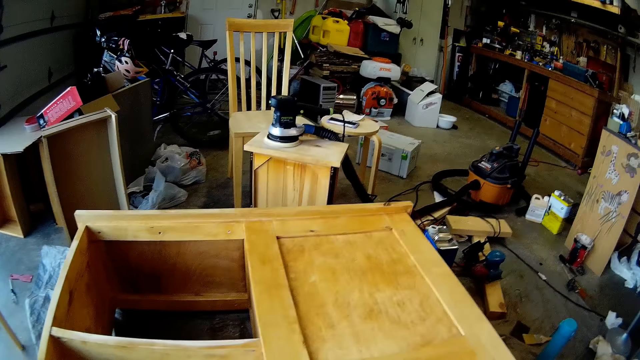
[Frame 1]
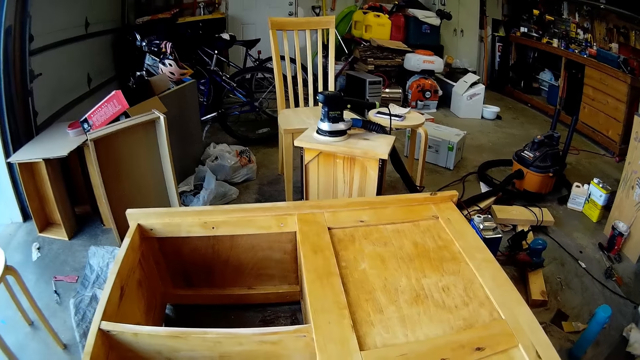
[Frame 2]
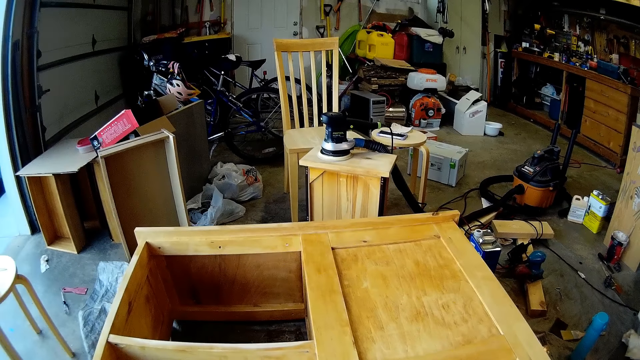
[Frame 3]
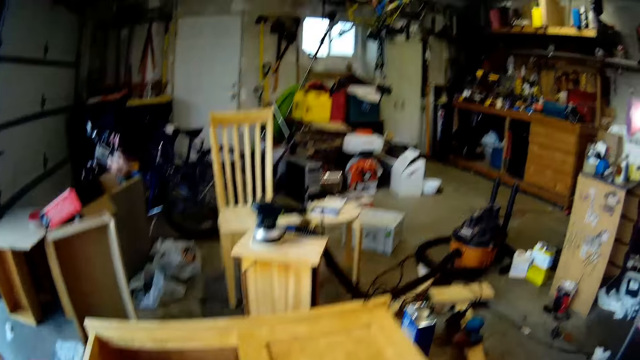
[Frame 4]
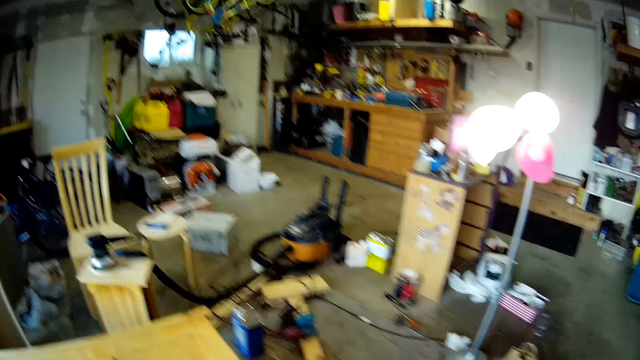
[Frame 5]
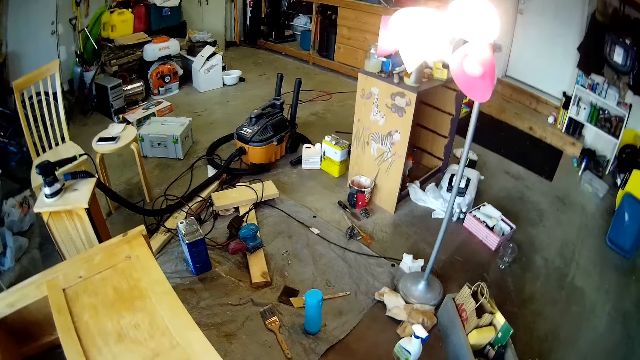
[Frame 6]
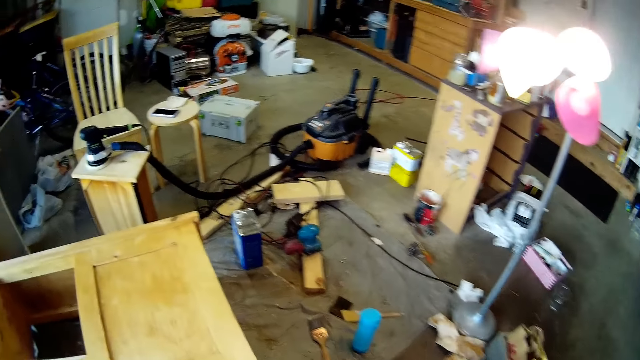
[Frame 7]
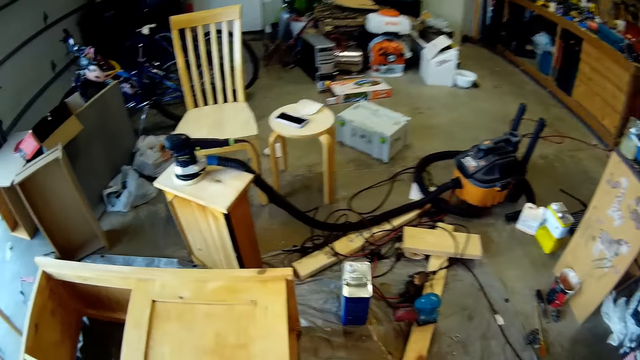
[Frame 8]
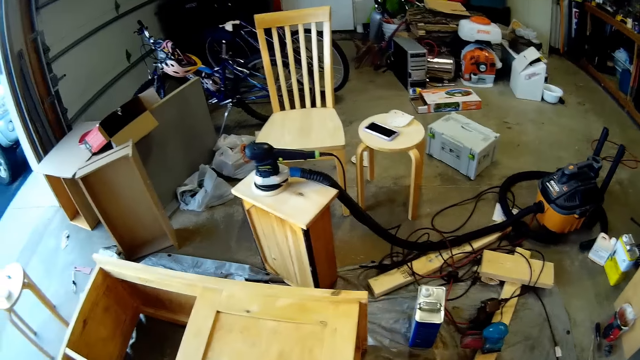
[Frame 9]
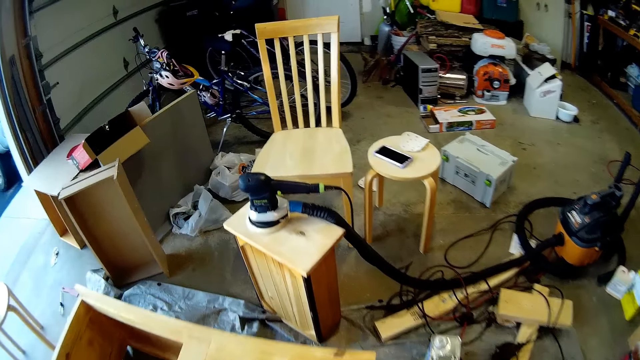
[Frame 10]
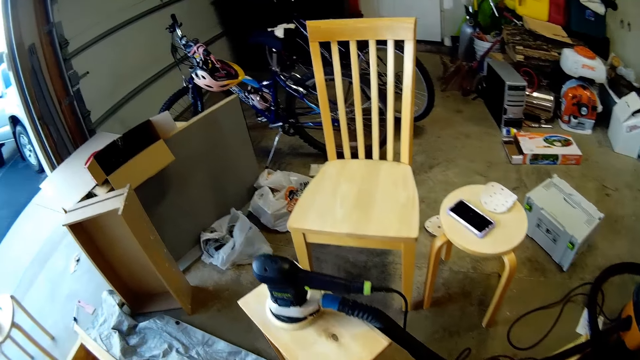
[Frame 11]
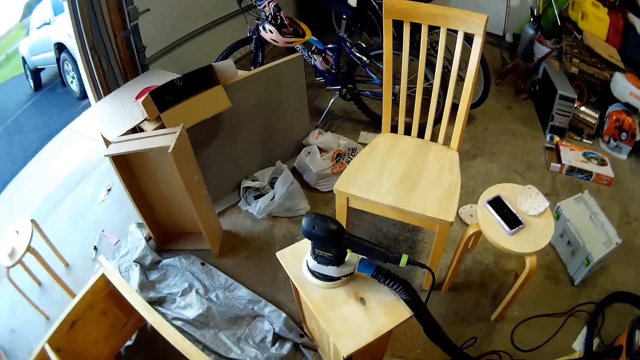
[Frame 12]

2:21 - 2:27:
The camera wearer moves around.

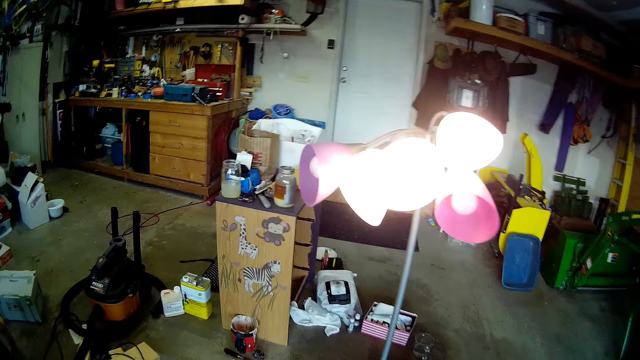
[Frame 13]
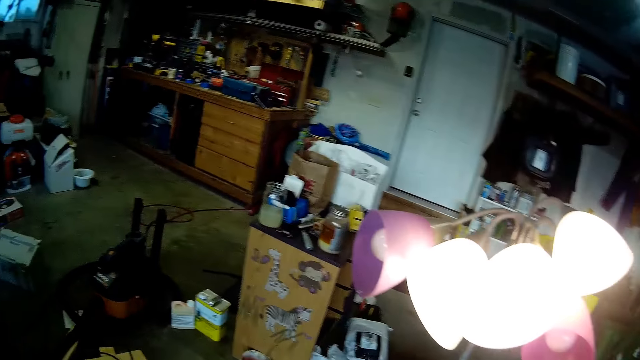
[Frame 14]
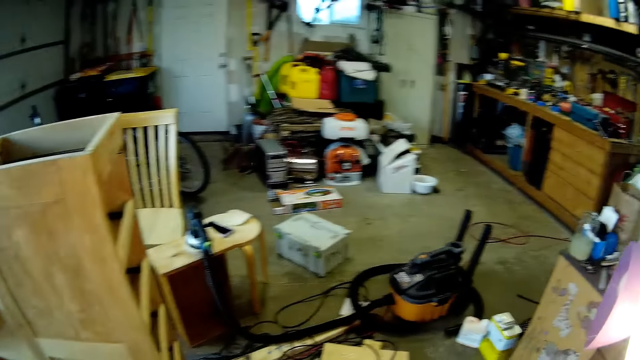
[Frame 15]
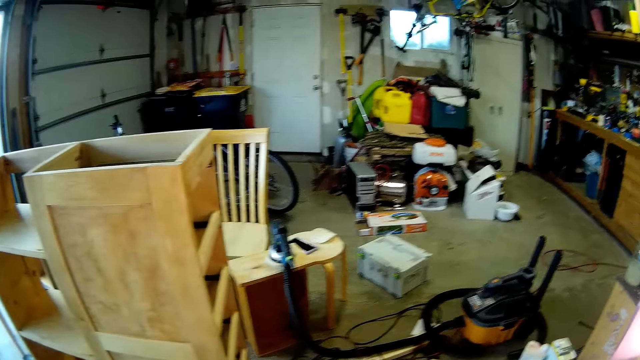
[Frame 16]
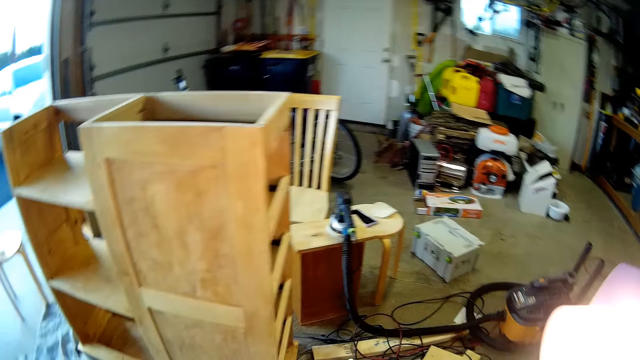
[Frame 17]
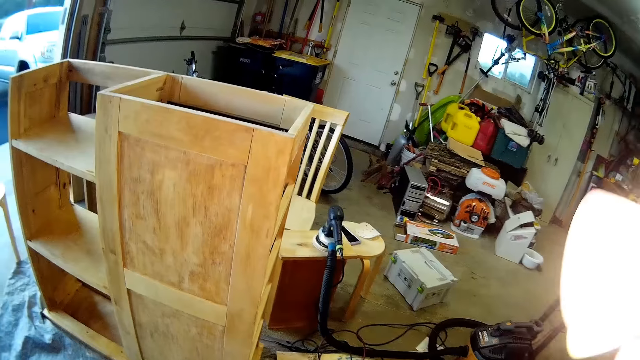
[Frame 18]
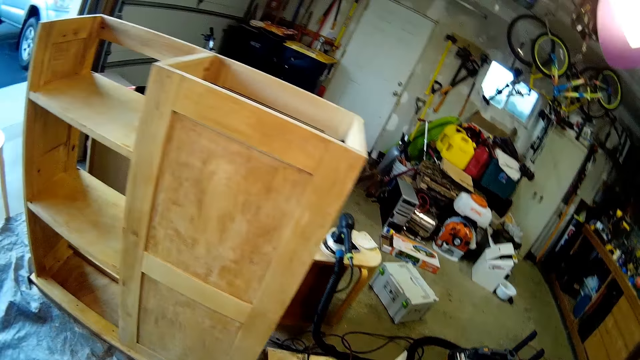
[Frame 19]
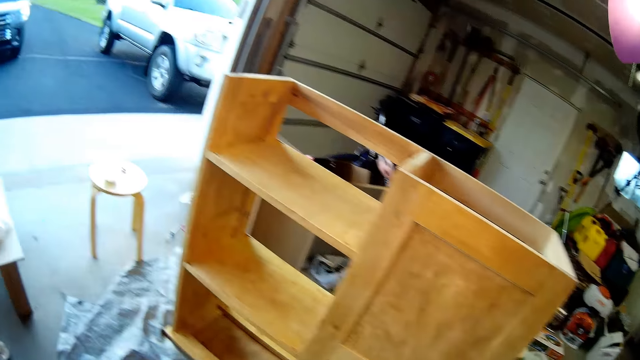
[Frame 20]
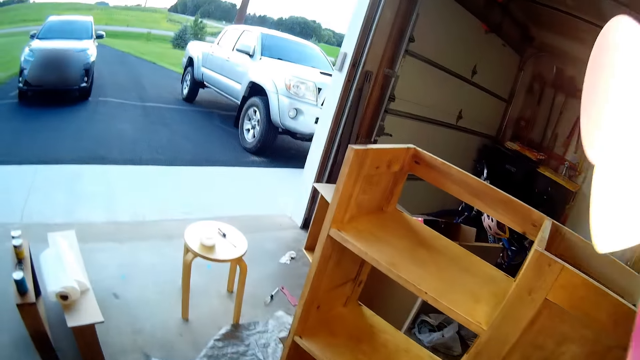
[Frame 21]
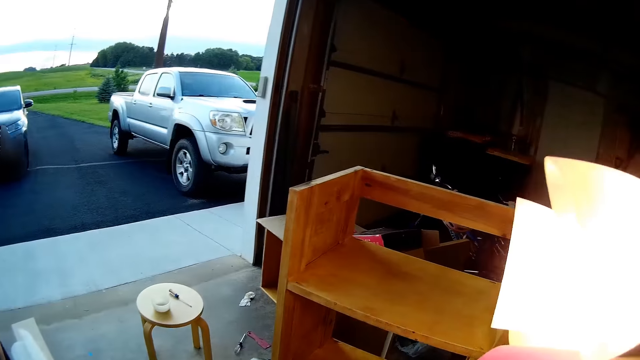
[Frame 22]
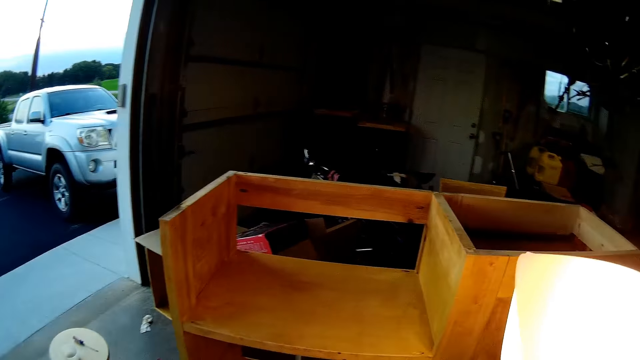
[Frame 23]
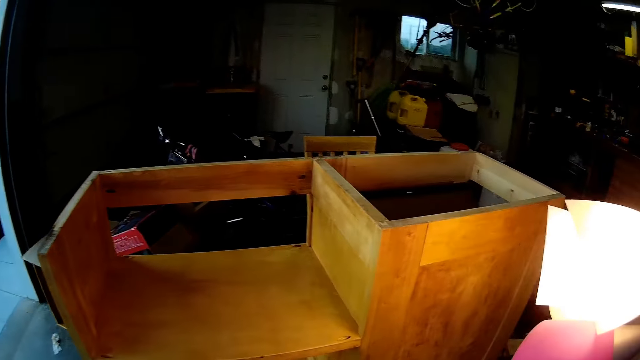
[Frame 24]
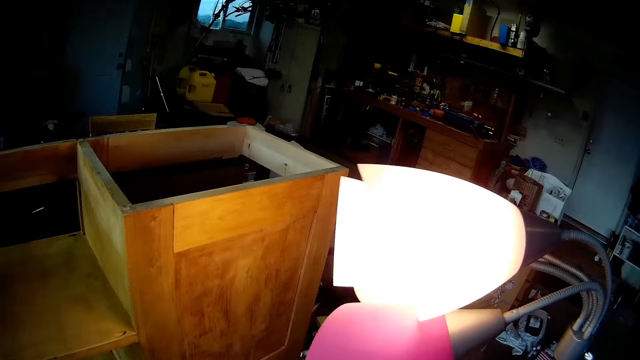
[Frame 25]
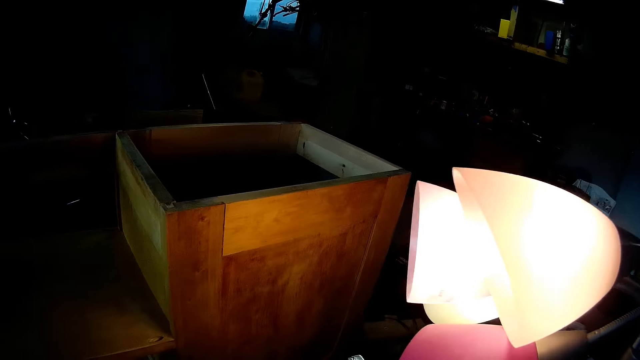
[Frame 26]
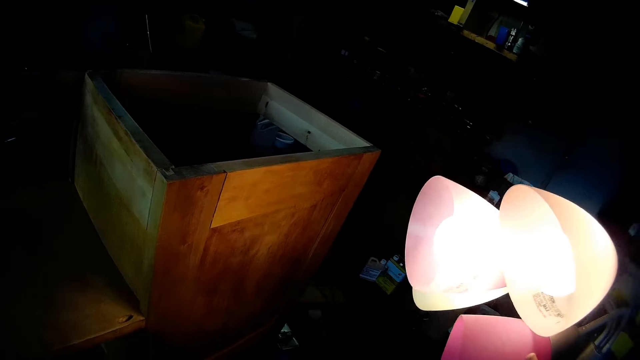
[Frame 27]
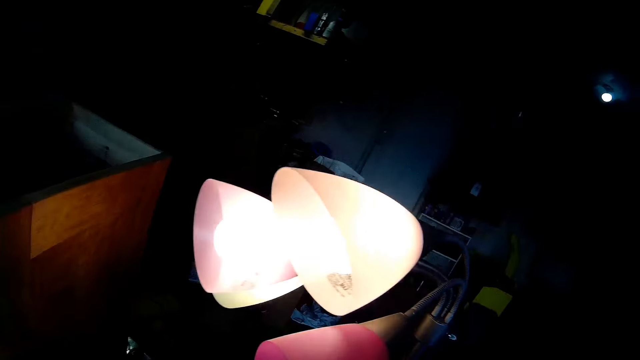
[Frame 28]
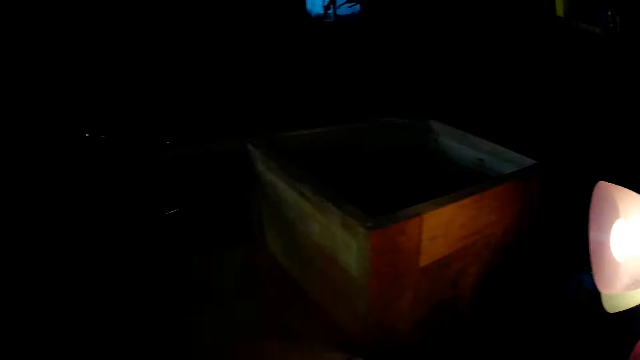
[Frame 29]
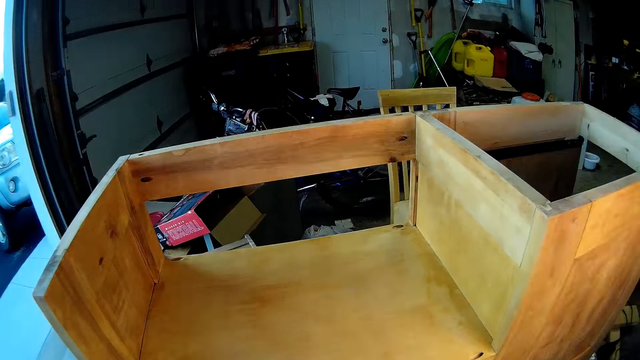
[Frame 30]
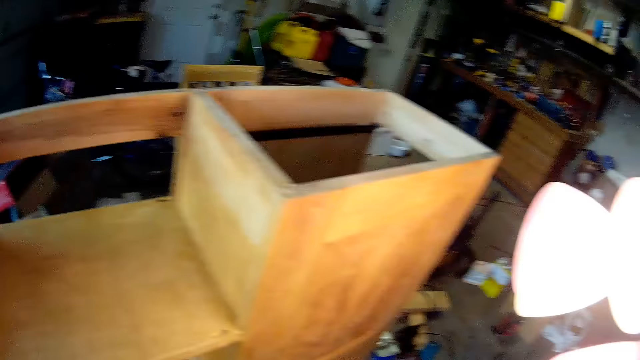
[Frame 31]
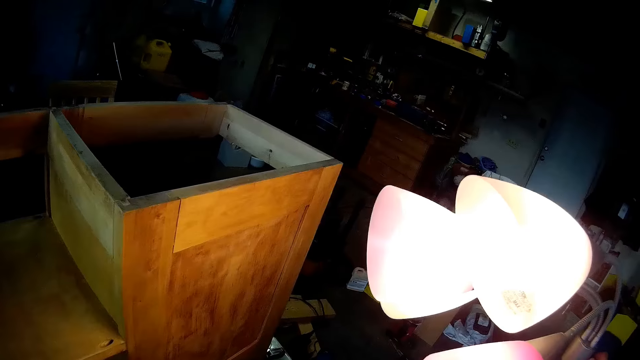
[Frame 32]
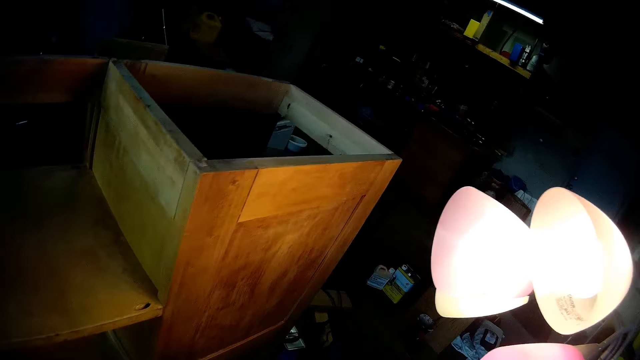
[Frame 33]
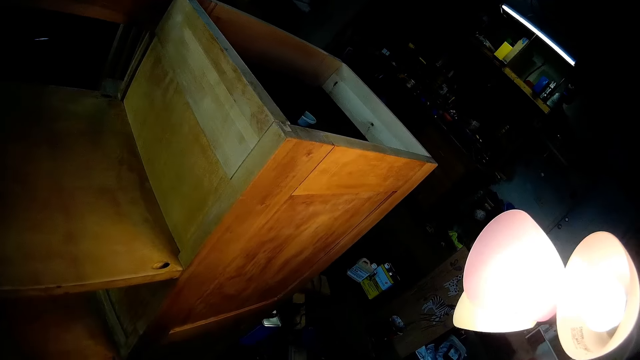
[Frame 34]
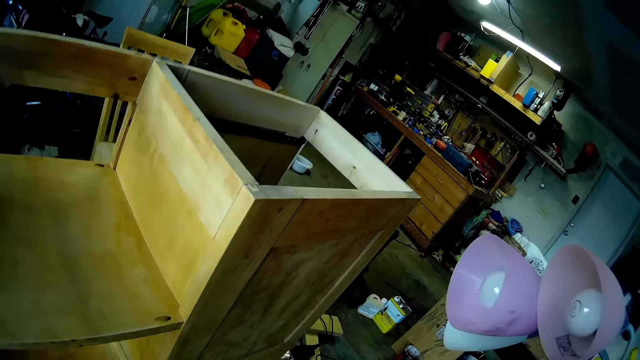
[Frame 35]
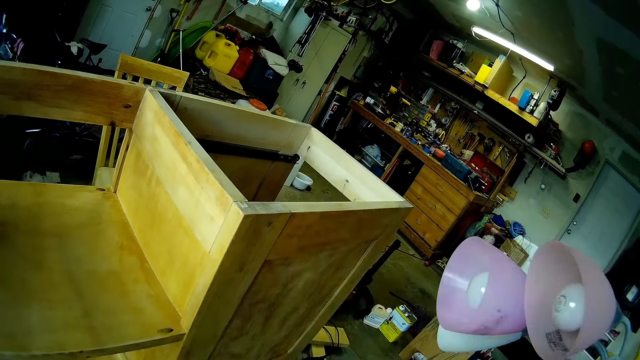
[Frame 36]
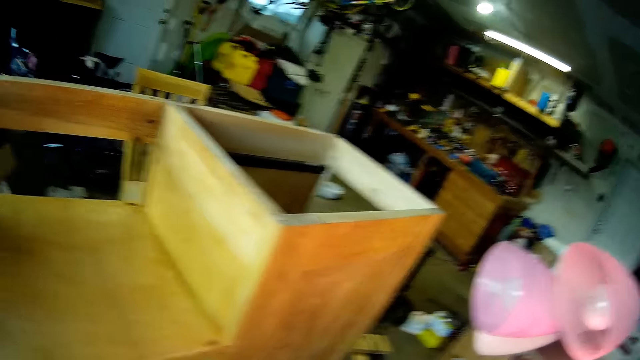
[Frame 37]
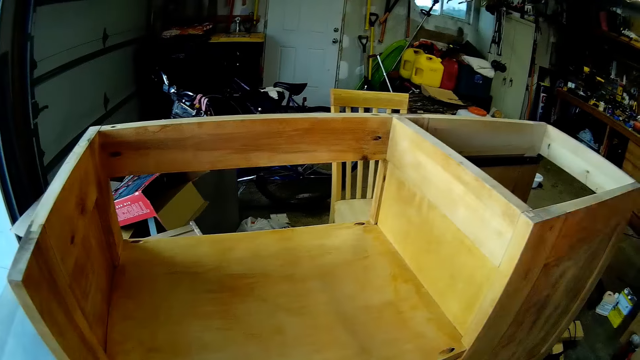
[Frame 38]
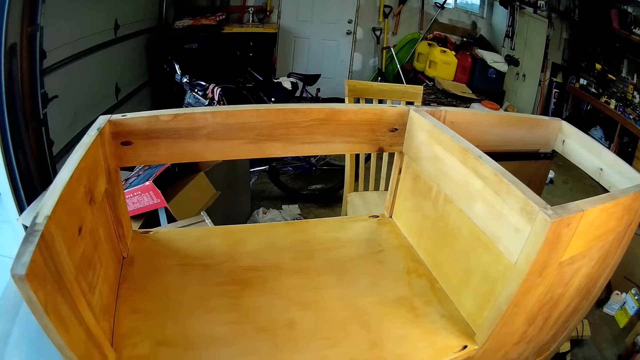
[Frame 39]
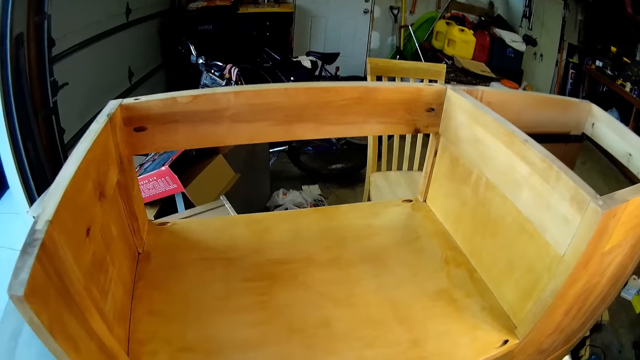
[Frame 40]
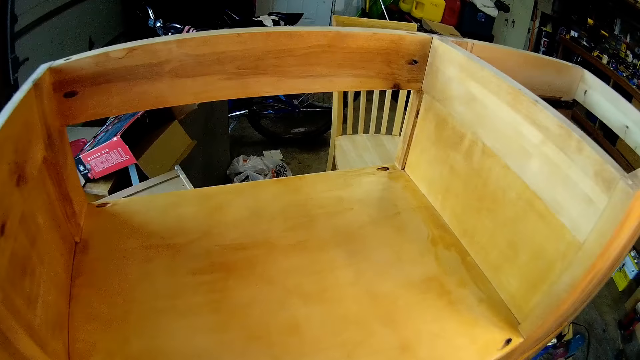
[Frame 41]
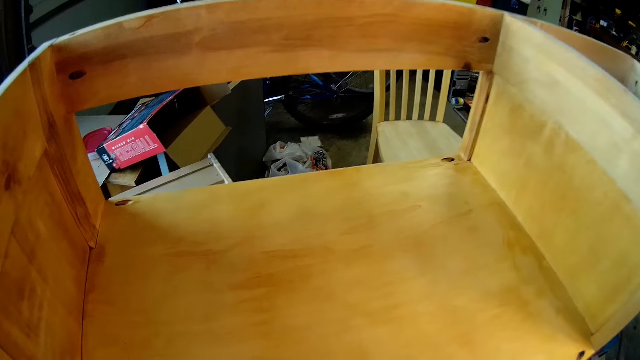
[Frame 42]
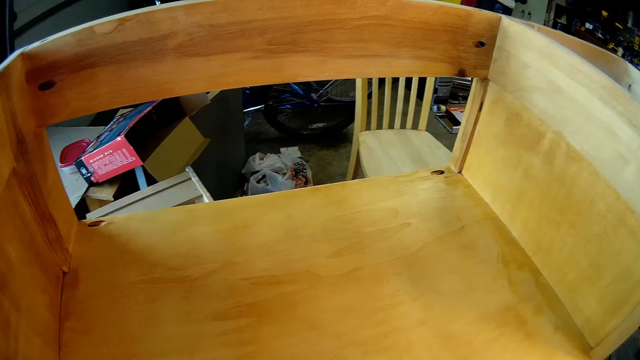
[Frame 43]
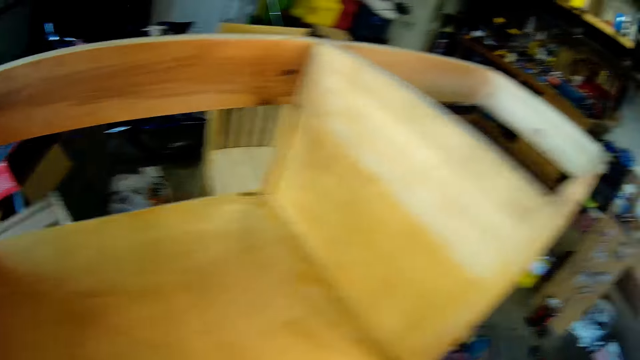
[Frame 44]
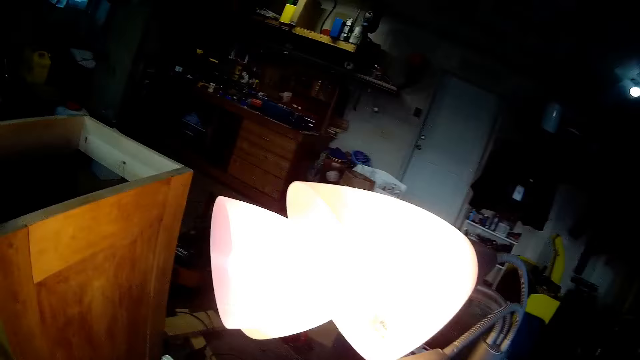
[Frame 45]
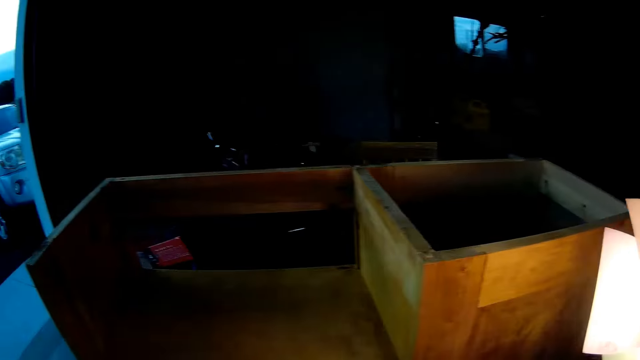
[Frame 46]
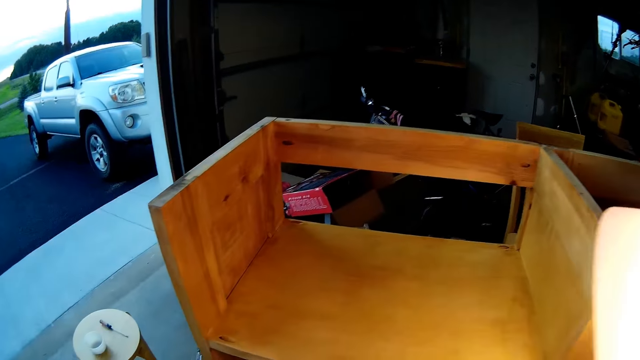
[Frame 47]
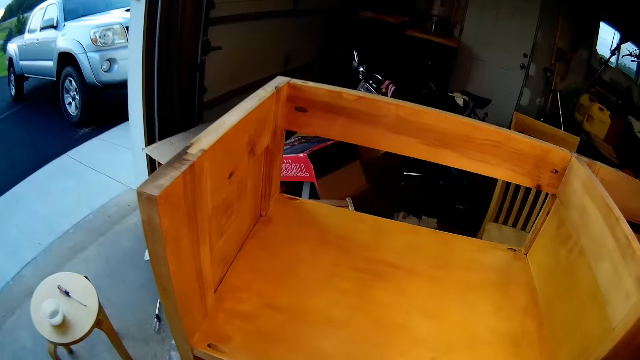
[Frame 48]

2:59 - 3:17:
The camera wearer picks up a table lamp. They turn off the lamp and turn on the lamp. They switch off the lamp. They turn on the lamp. They move around.
